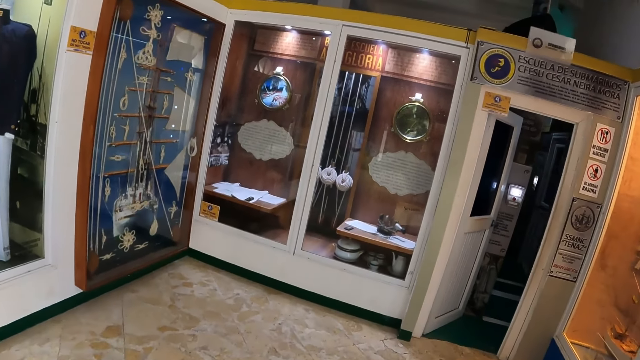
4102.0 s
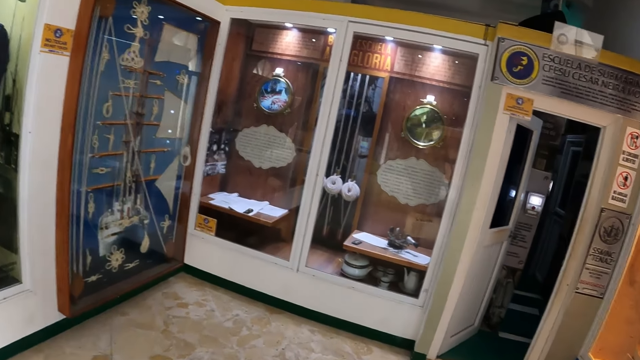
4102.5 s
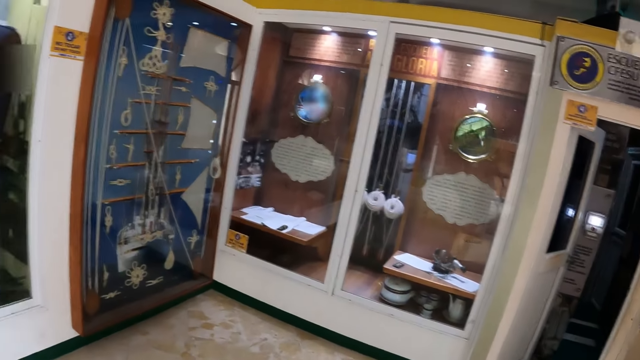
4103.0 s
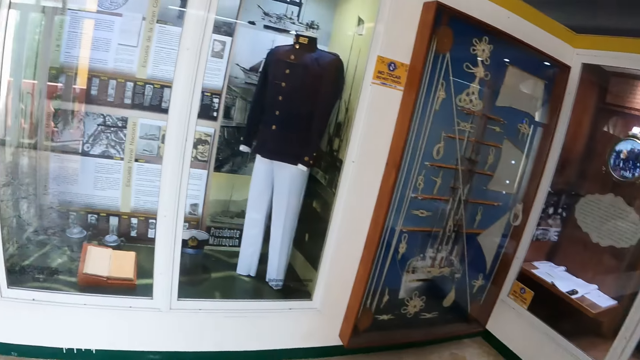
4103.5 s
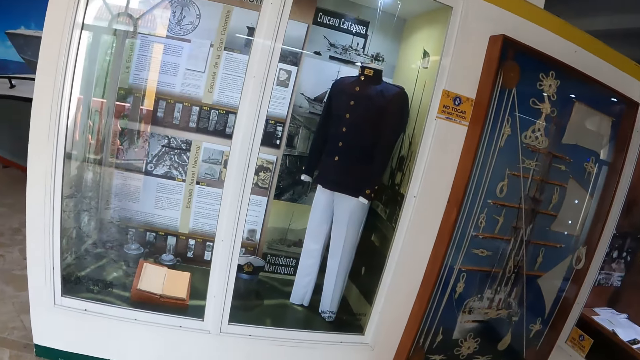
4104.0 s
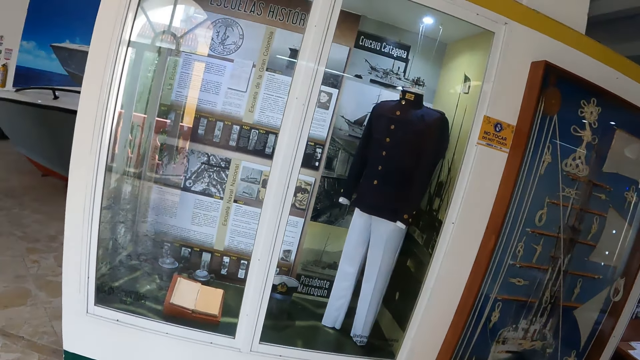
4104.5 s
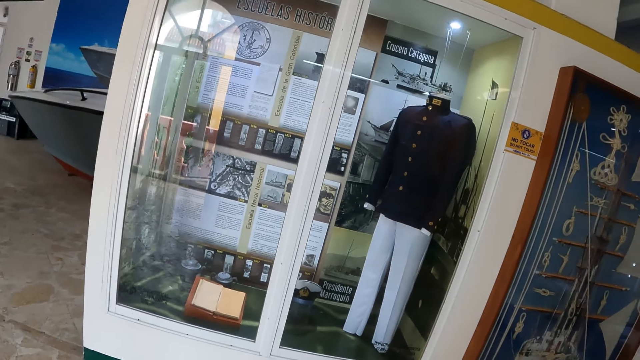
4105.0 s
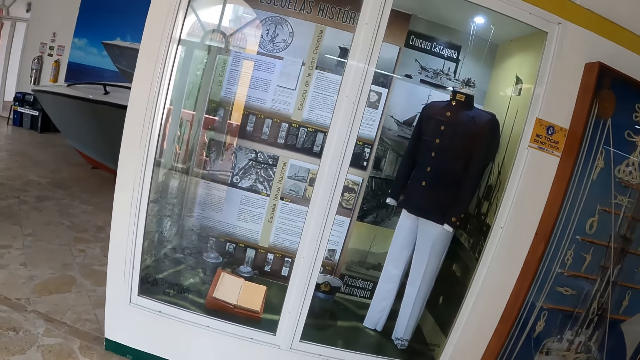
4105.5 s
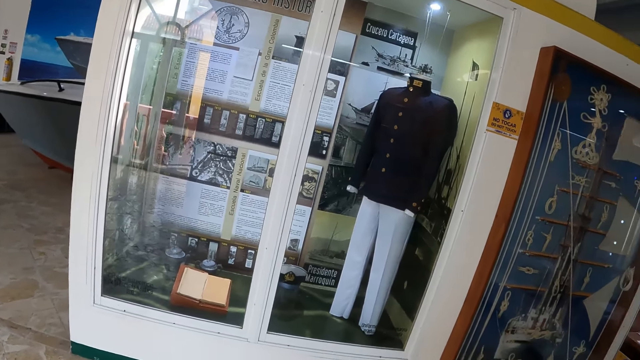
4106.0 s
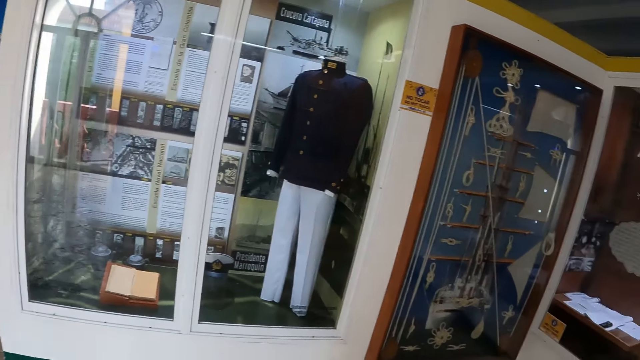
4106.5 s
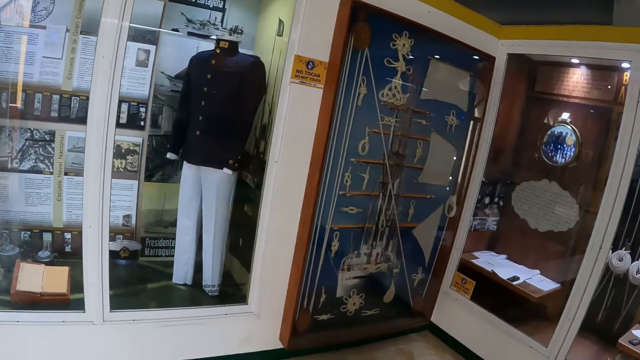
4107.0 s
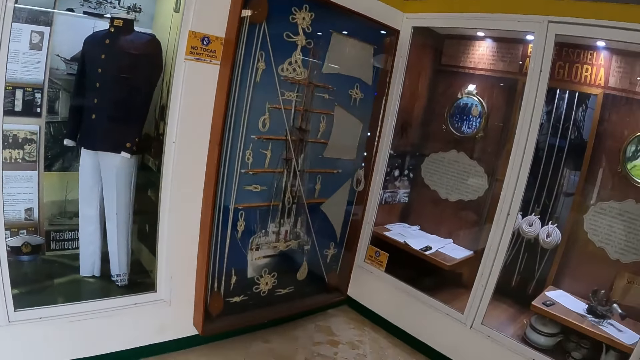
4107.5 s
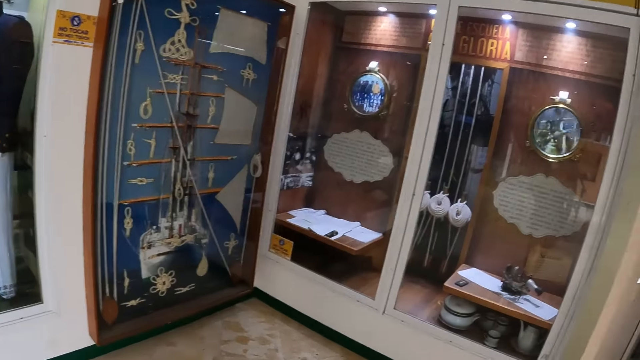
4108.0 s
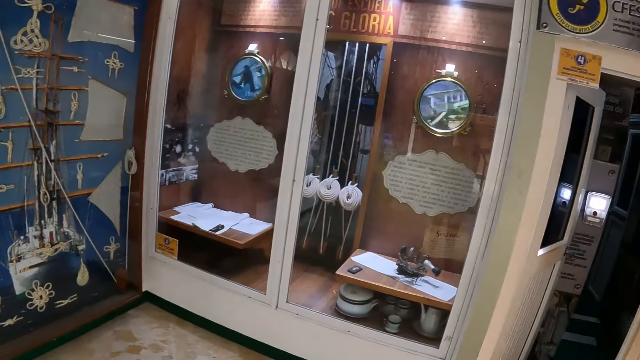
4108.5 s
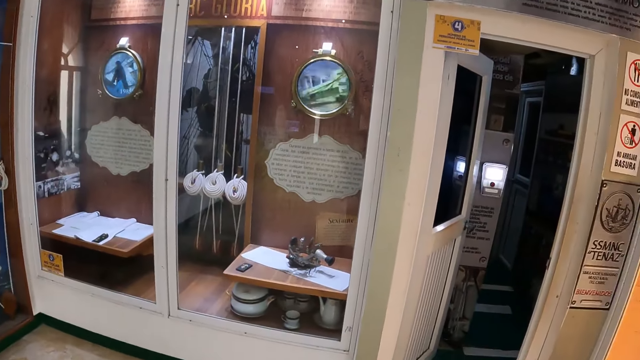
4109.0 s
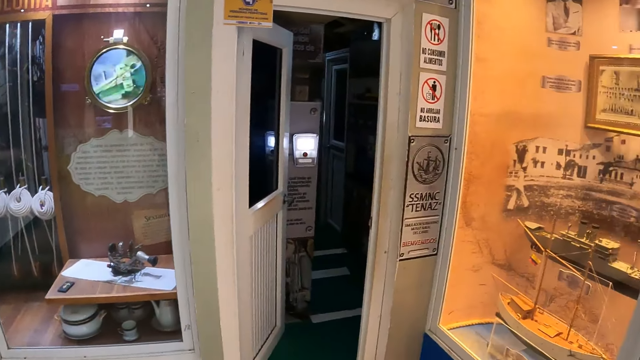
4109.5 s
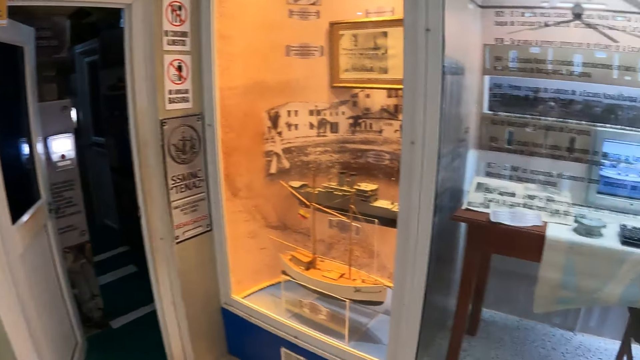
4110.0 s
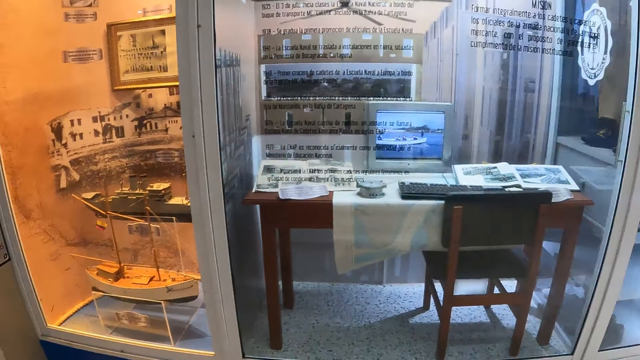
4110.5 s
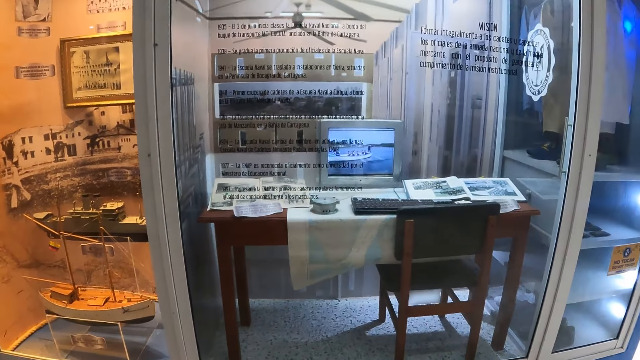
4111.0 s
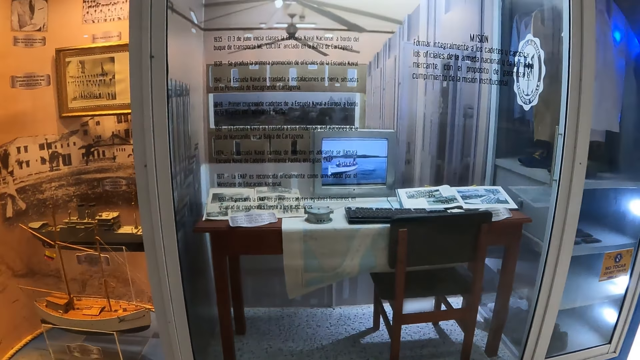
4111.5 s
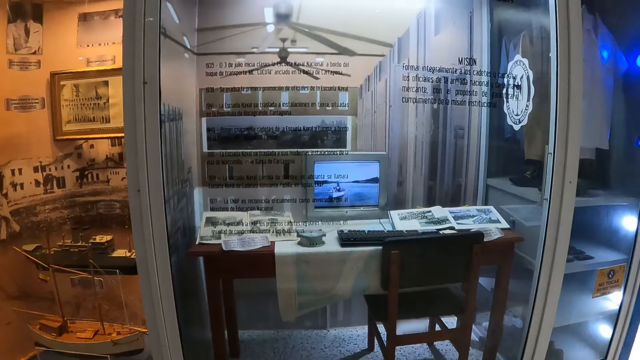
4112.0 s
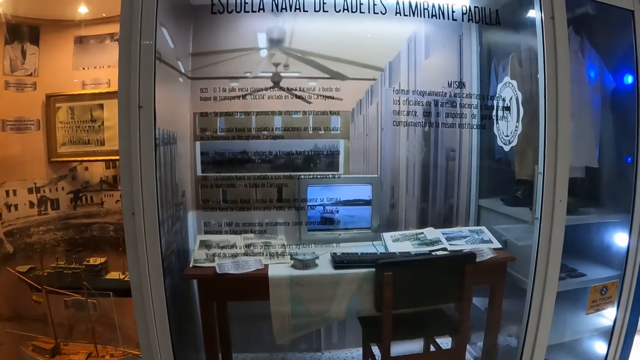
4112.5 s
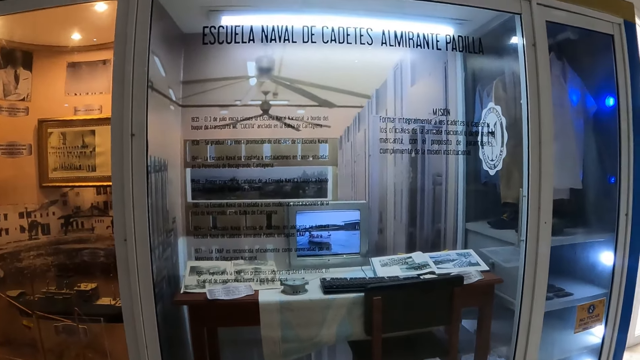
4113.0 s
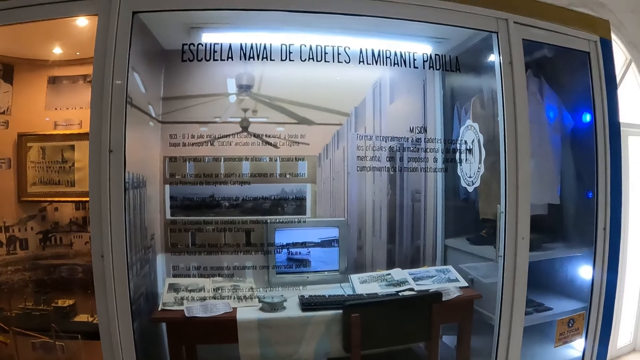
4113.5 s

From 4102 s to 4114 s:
The camera wearer looks around the museum.

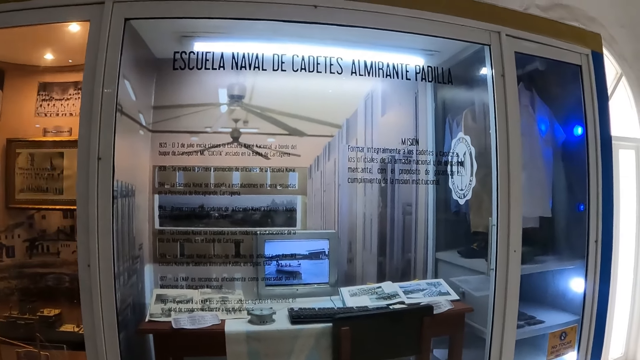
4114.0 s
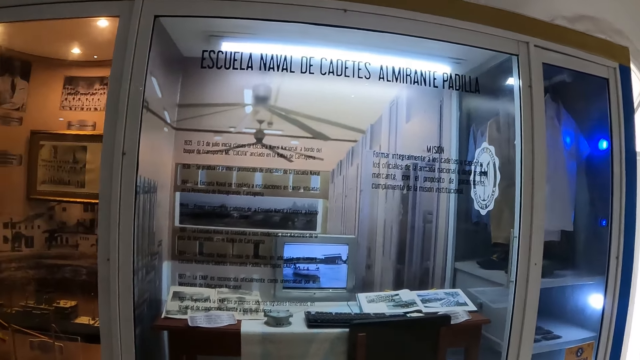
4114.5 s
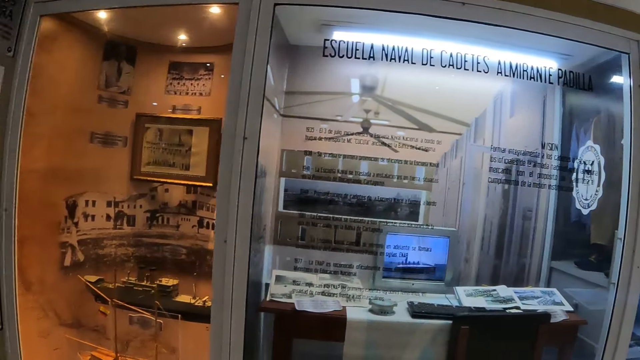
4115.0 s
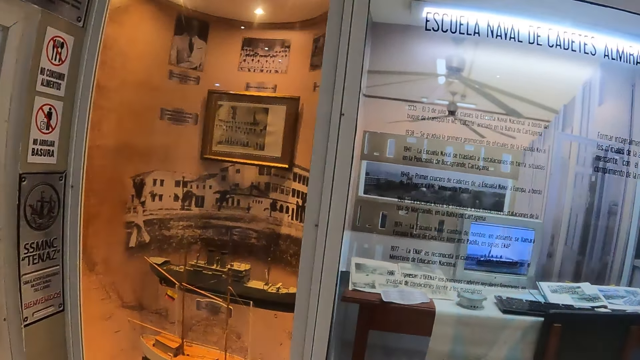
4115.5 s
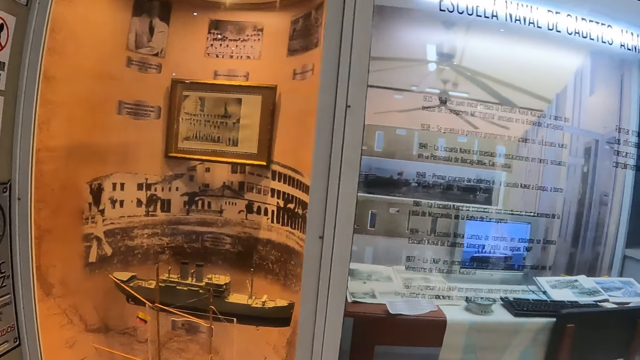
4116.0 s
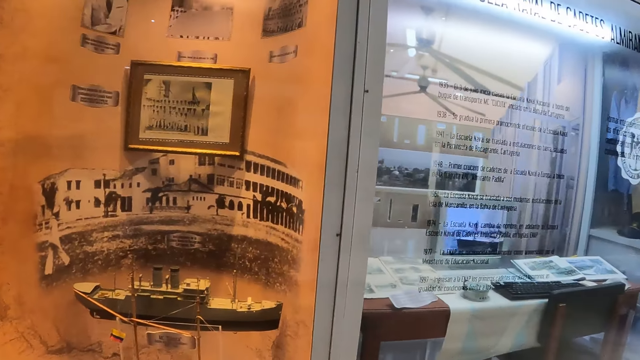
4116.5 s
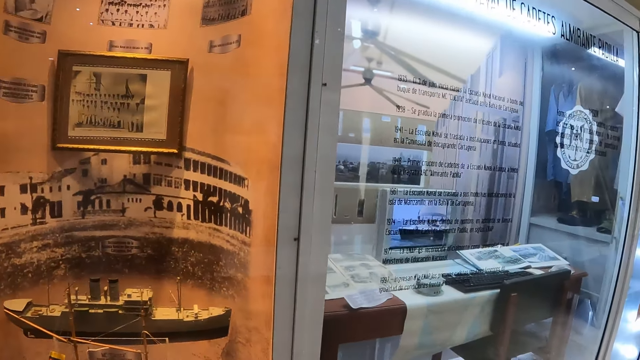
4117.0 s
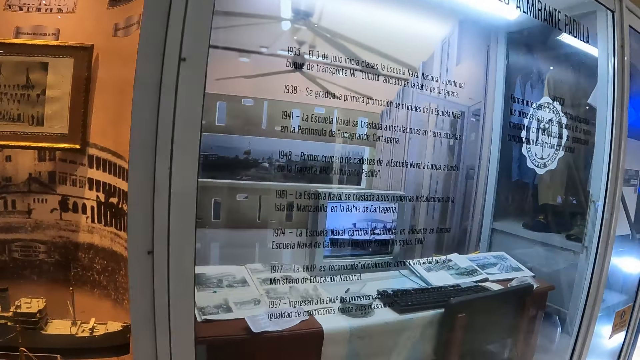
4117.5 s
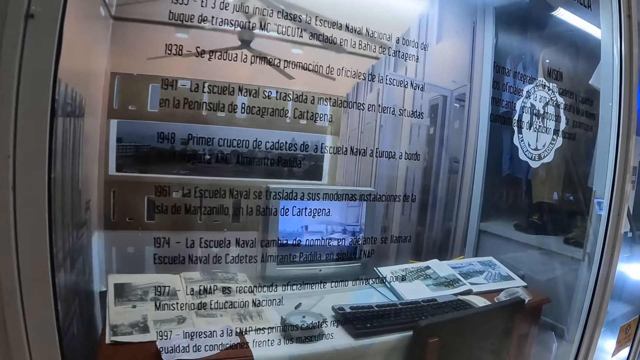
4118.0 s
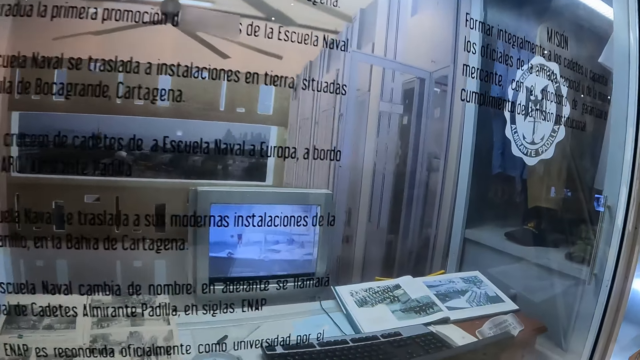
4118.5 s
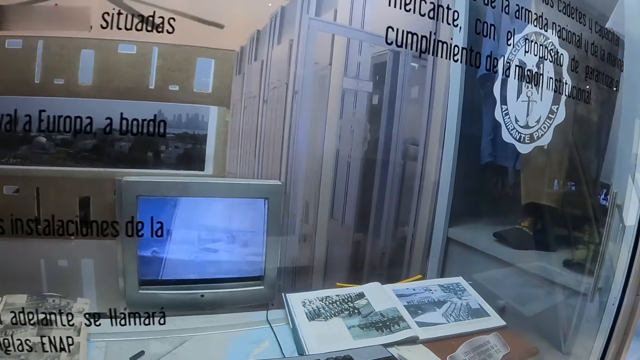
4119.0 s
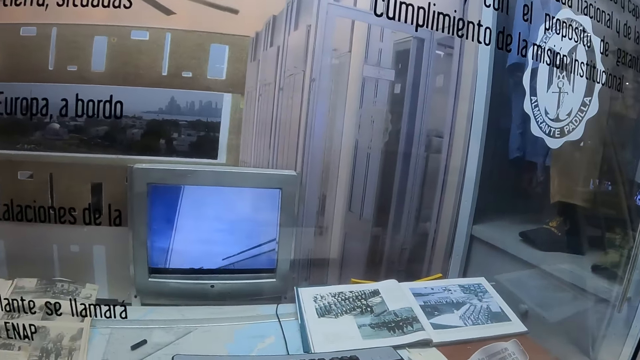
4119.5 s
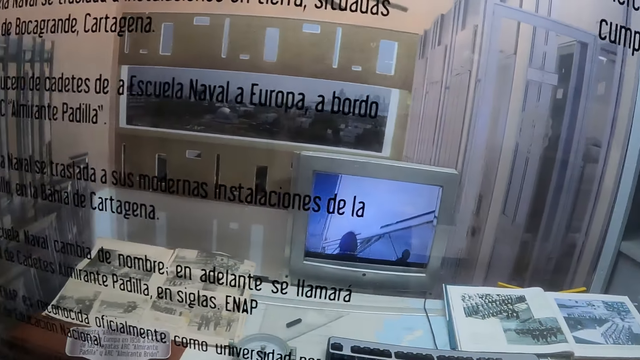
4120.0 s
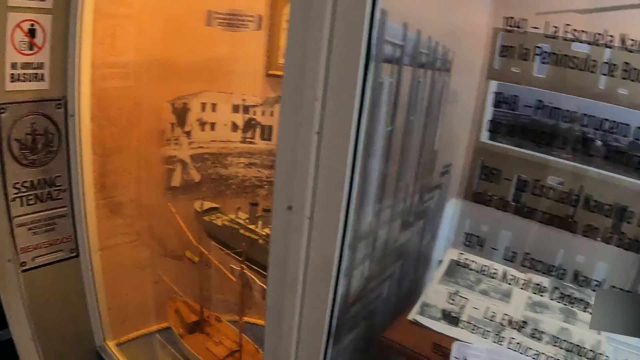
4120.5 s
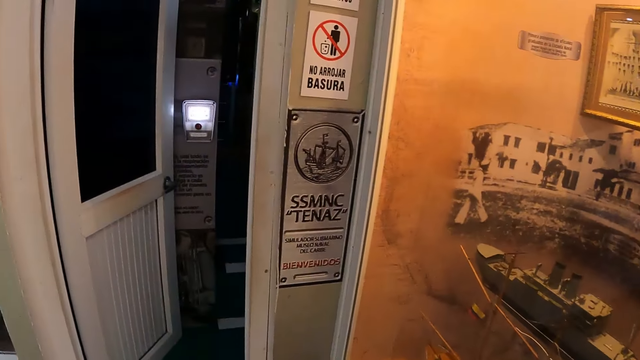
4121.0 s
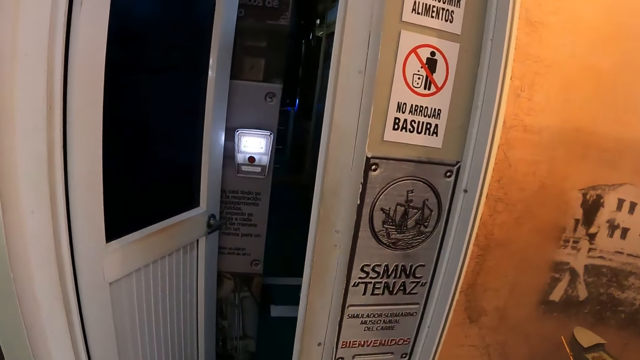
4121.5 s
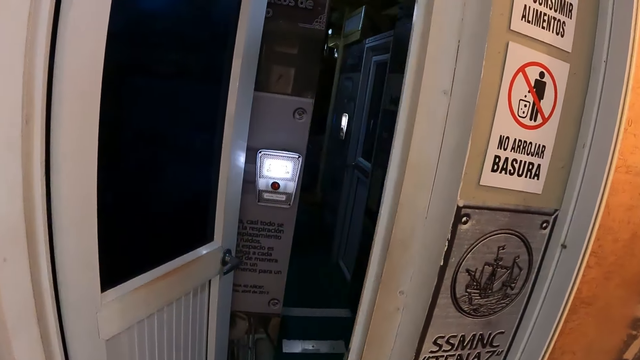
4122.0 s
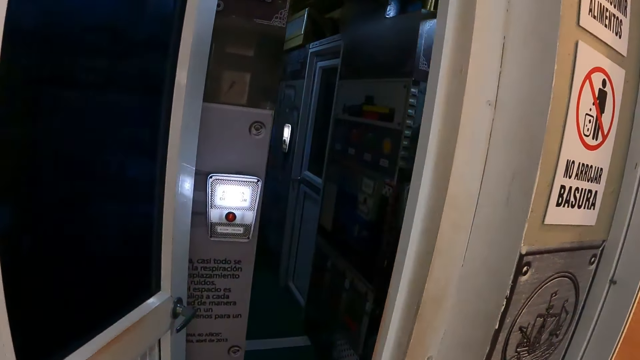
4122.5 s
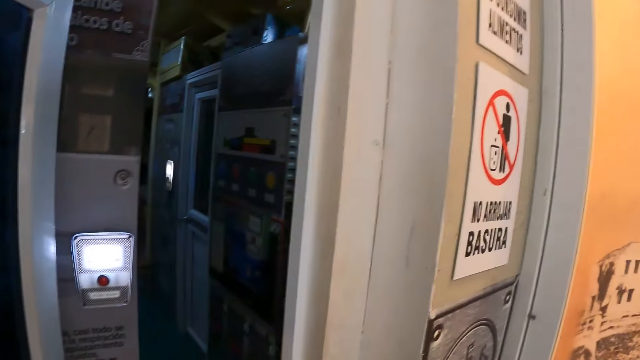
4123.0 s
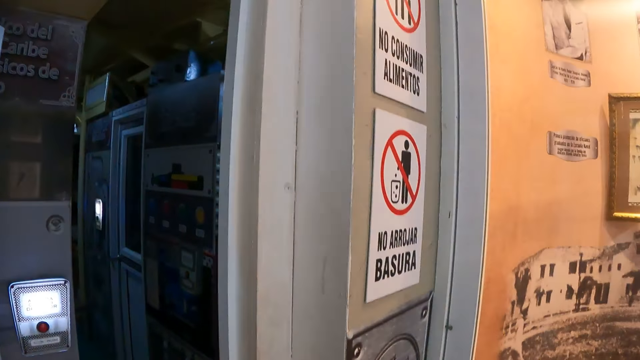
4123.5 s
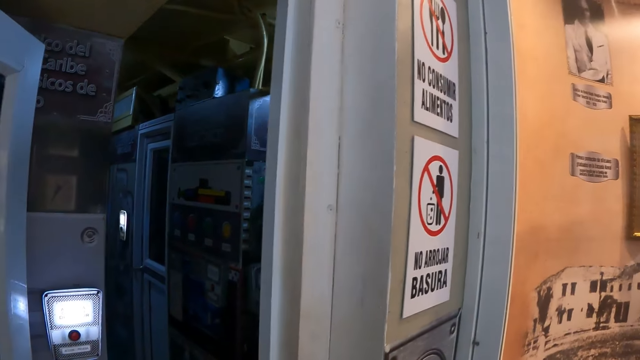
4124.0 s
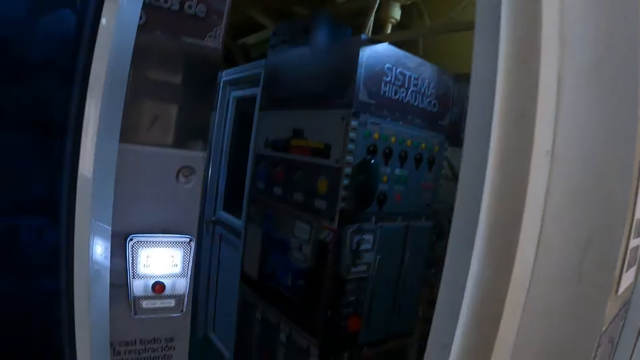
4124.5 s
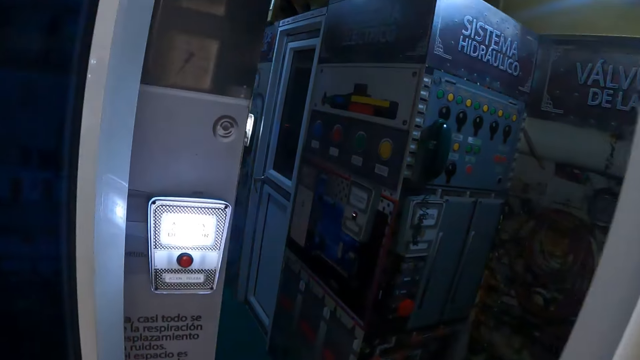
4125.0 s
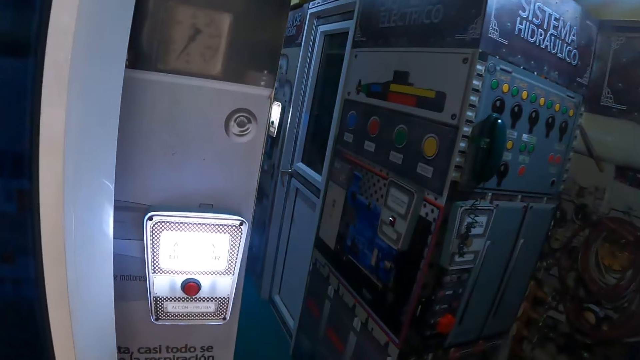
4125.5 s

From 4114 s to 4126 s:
The camera wearer walks around the museum.
